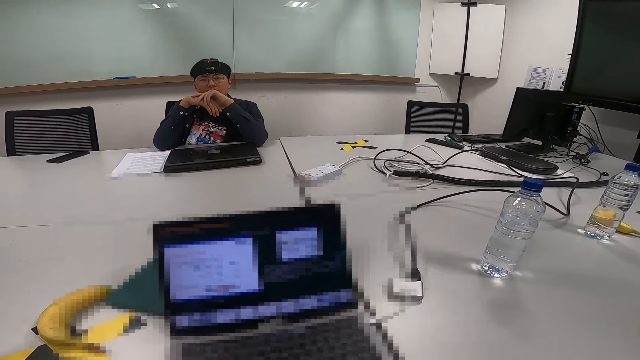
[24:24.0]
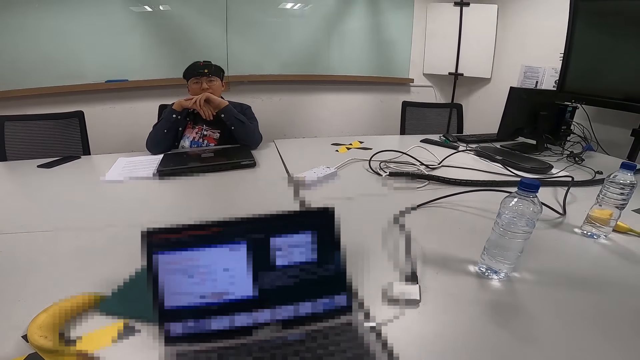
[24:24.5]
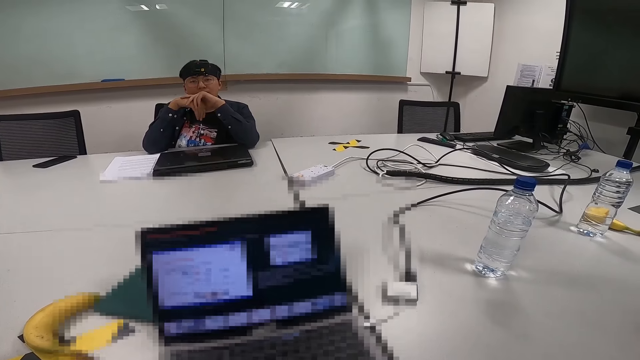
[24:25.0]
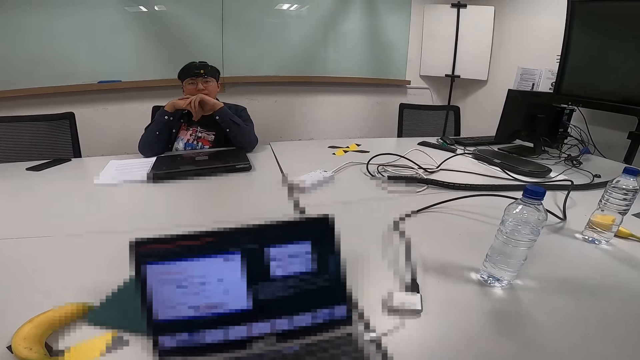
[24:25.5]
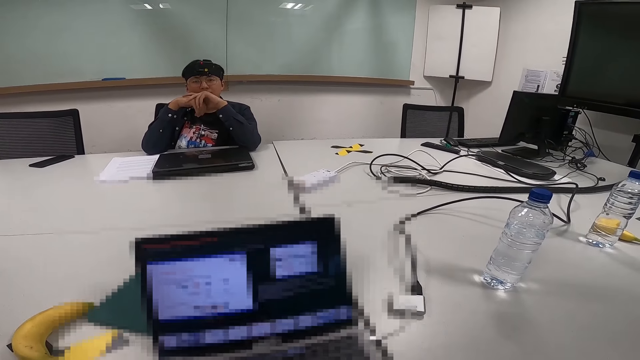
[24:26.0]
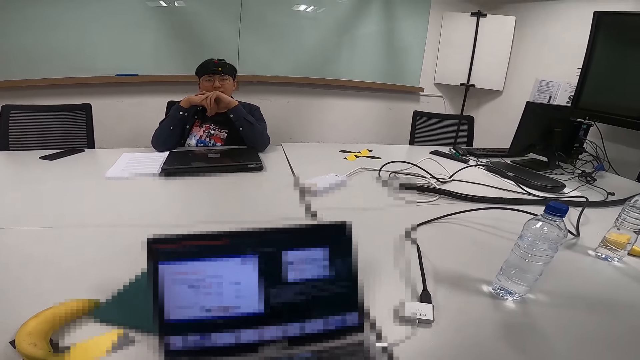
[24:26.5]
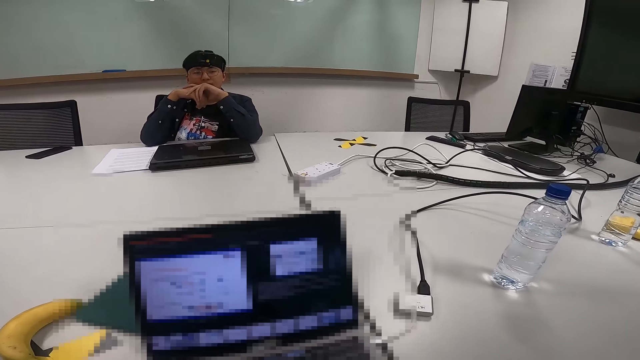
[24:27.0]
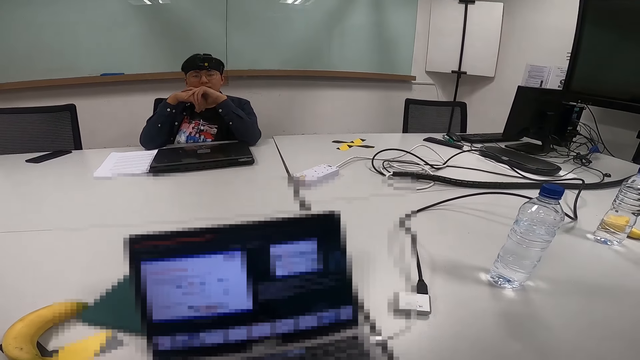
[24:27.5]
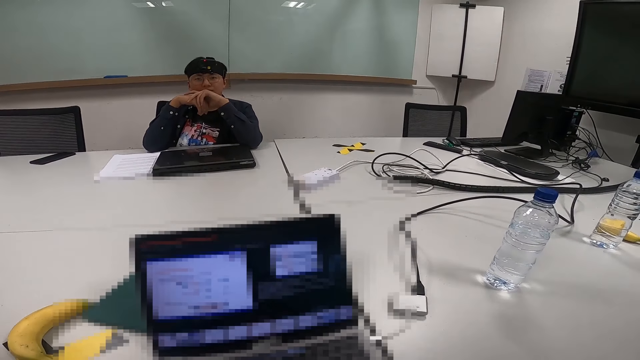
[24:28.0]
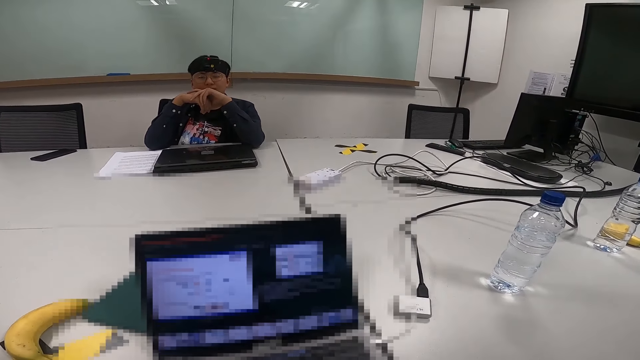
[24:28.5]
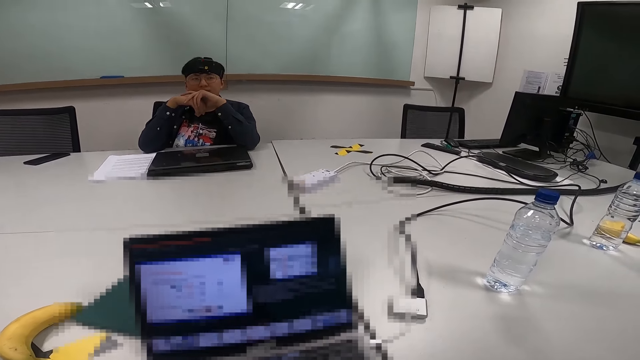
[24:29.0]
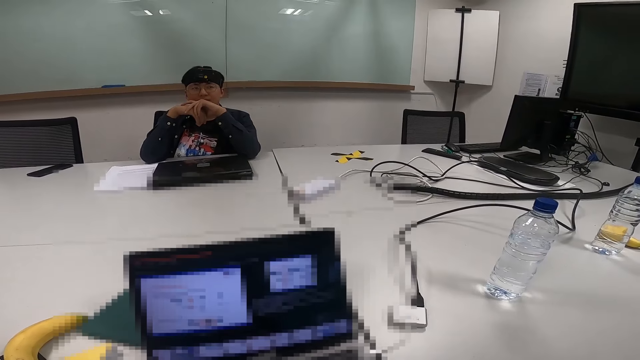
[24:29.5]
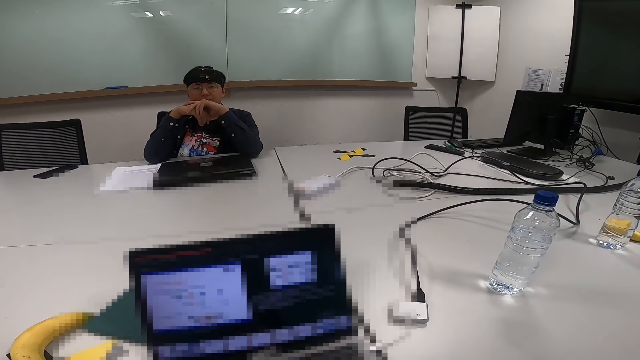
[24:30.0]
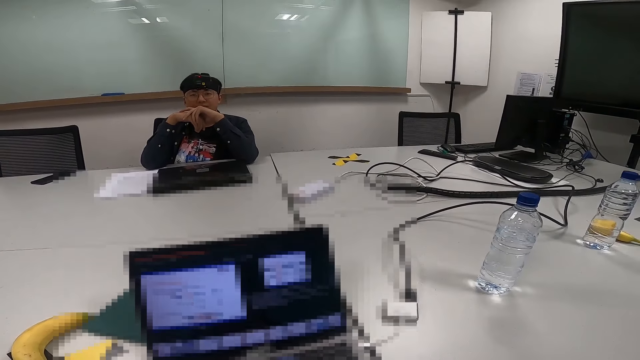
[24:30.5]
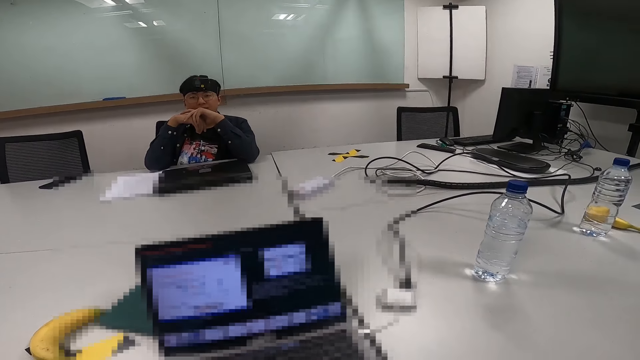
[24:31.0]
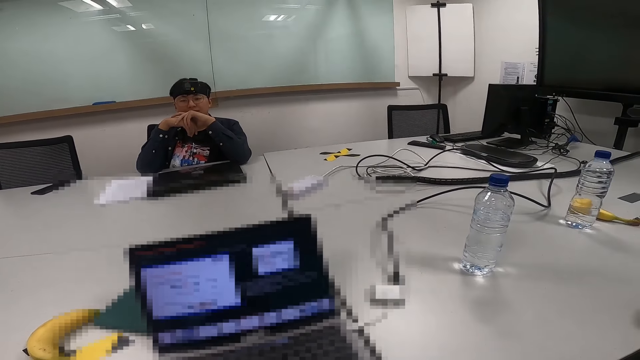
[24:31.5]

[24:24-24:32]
The camera wearer moves her hand.

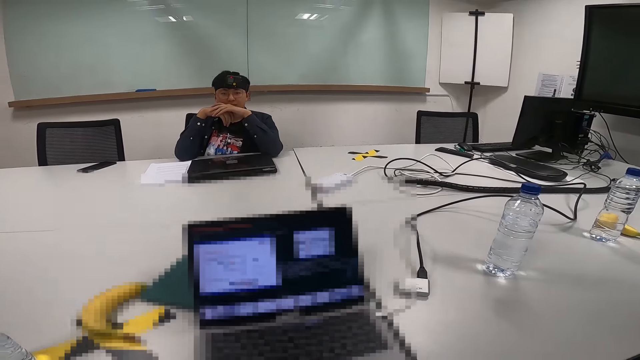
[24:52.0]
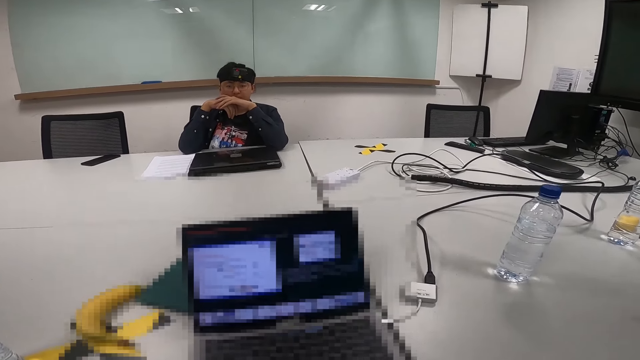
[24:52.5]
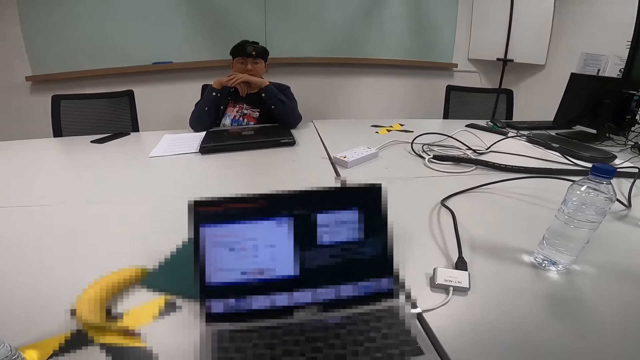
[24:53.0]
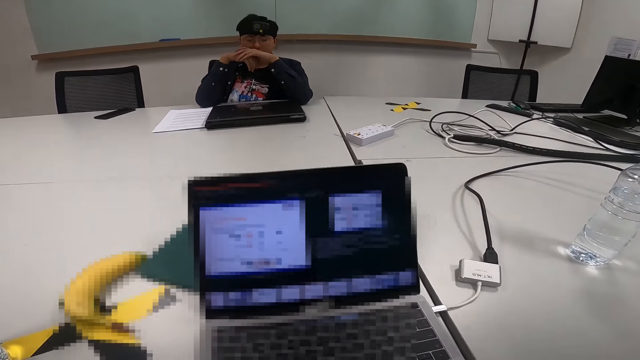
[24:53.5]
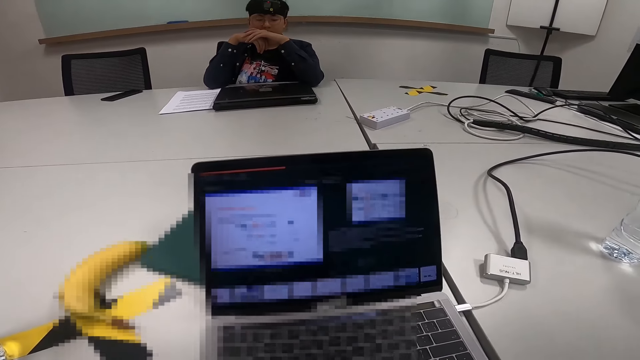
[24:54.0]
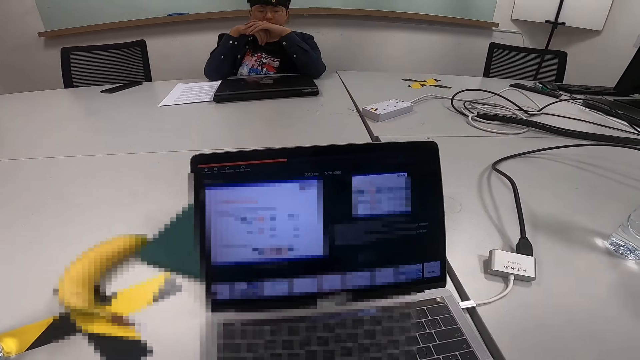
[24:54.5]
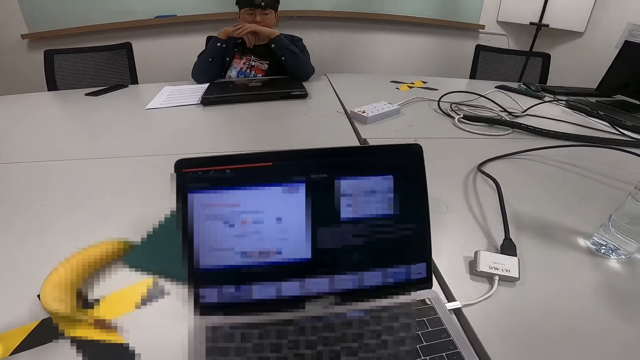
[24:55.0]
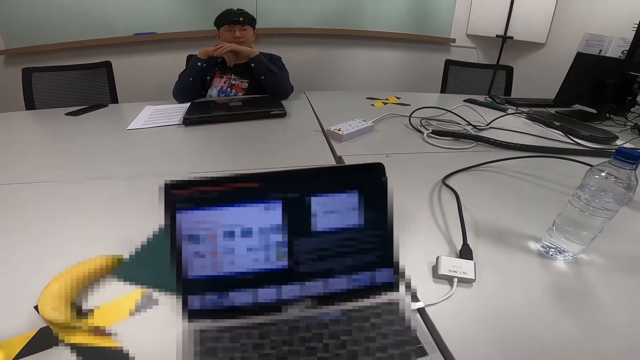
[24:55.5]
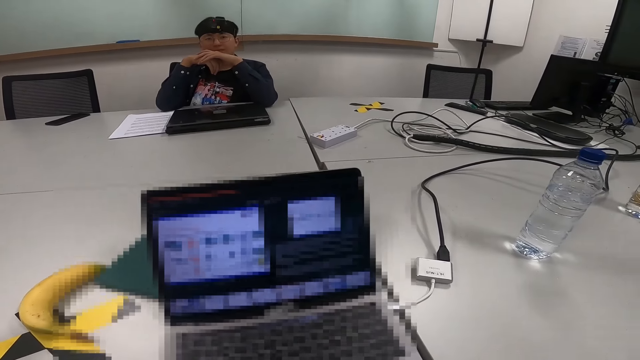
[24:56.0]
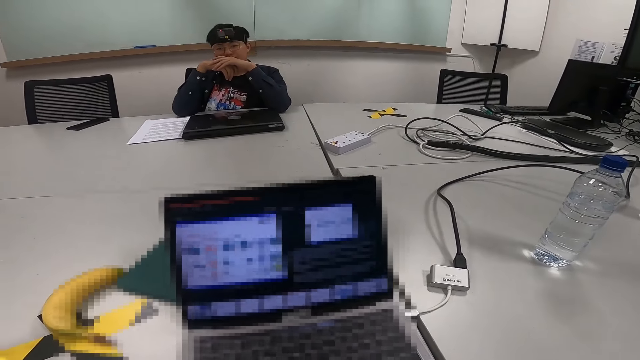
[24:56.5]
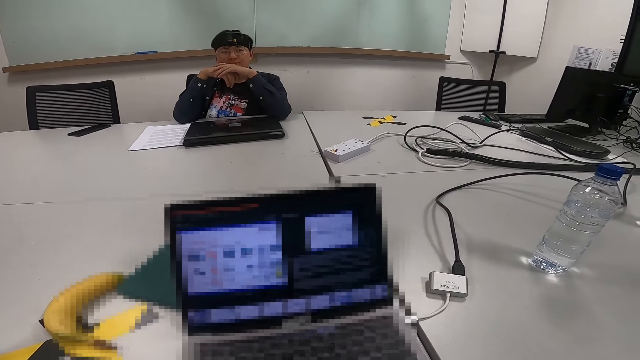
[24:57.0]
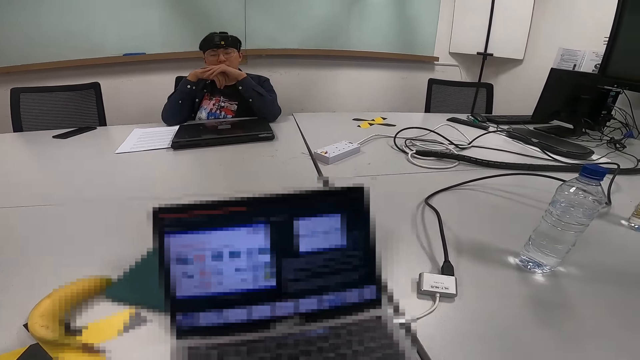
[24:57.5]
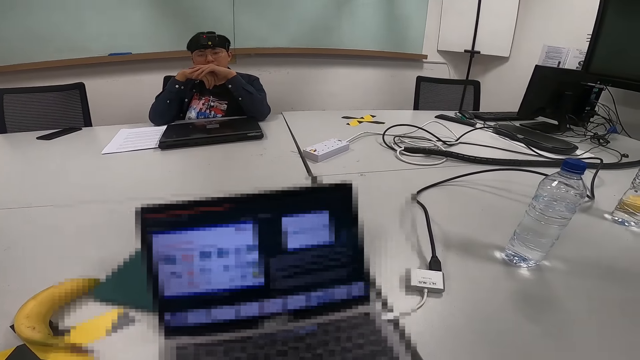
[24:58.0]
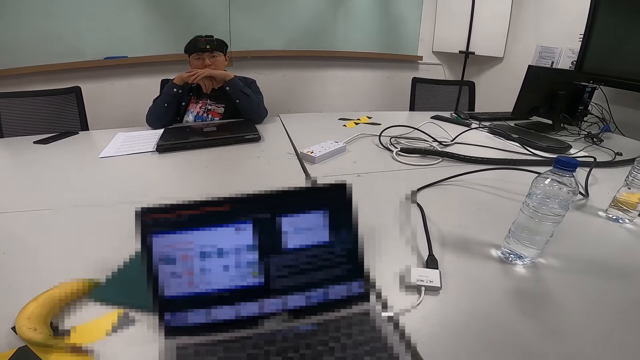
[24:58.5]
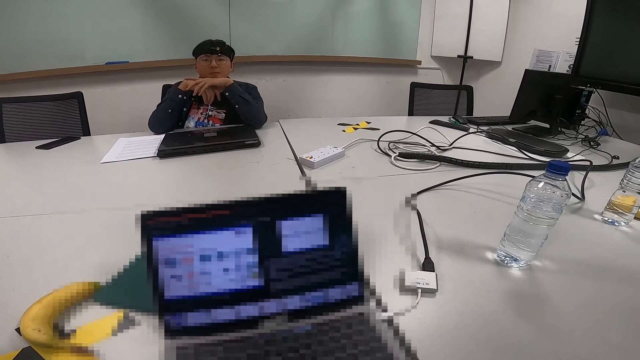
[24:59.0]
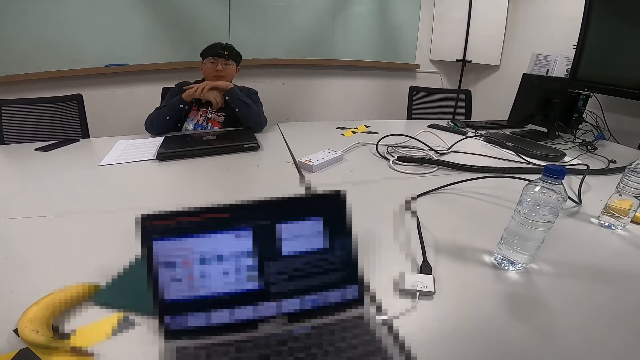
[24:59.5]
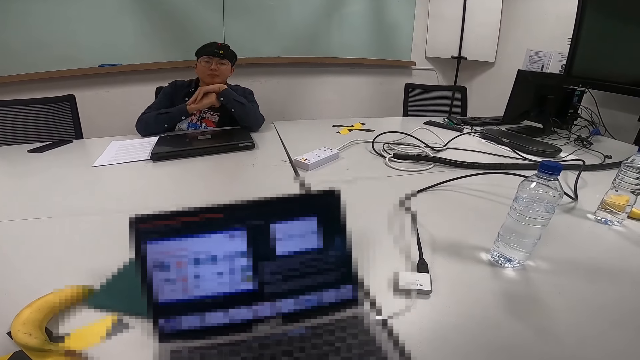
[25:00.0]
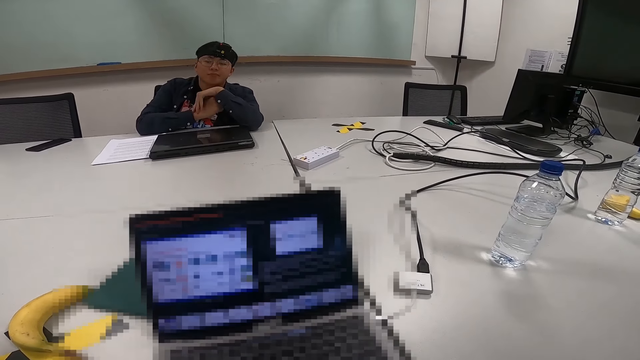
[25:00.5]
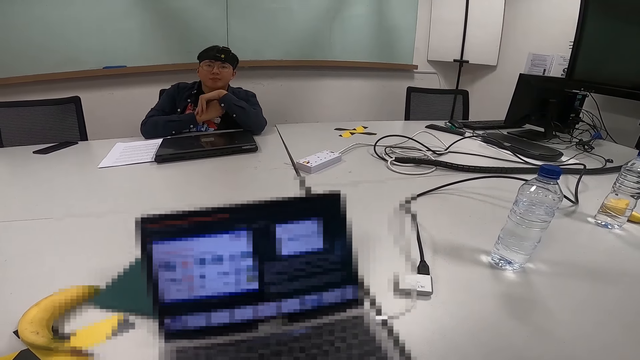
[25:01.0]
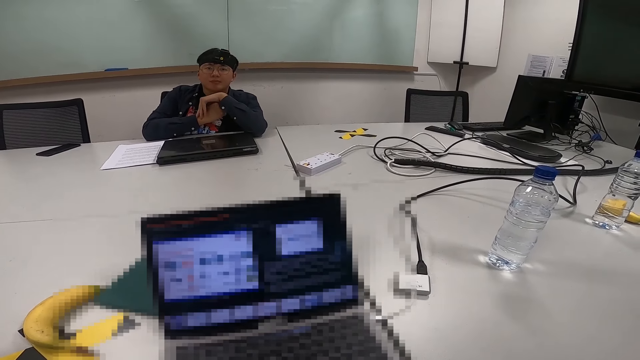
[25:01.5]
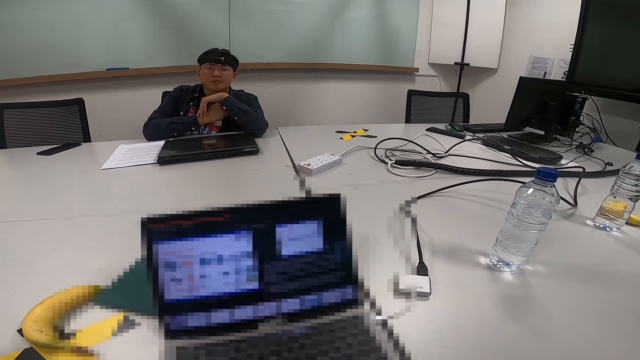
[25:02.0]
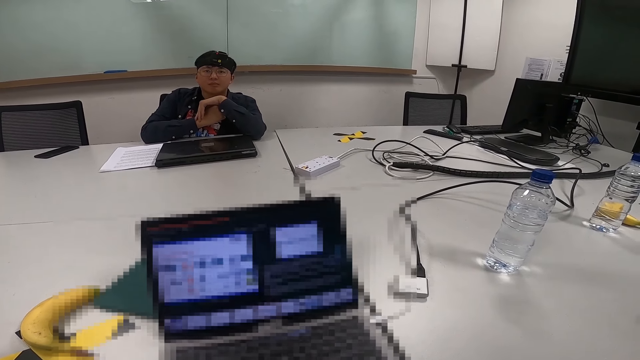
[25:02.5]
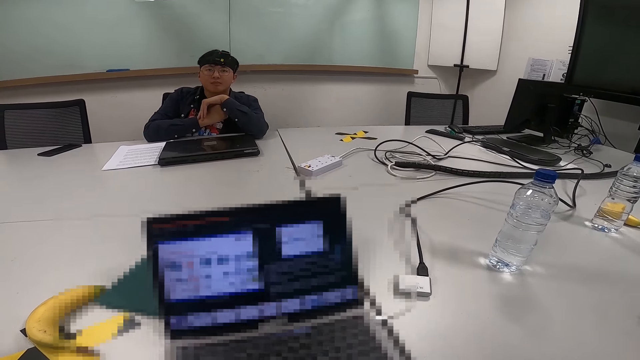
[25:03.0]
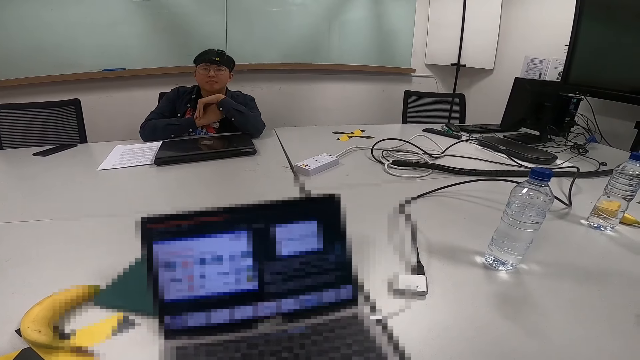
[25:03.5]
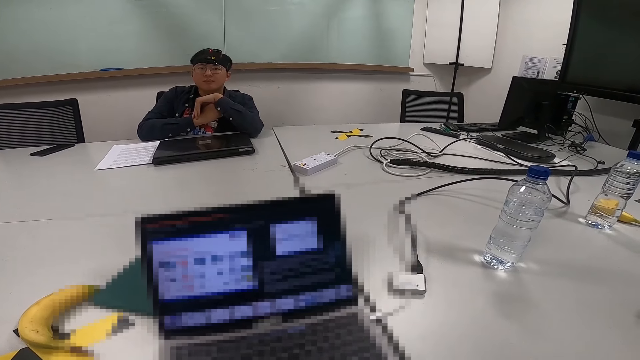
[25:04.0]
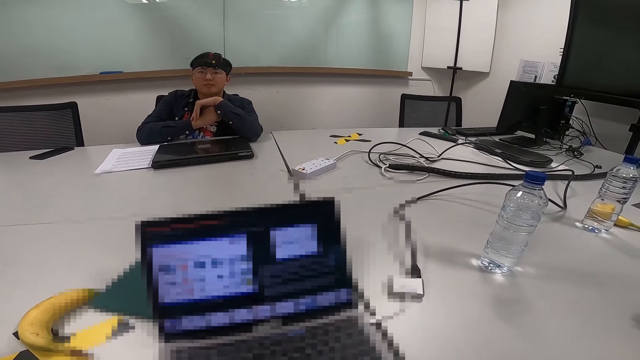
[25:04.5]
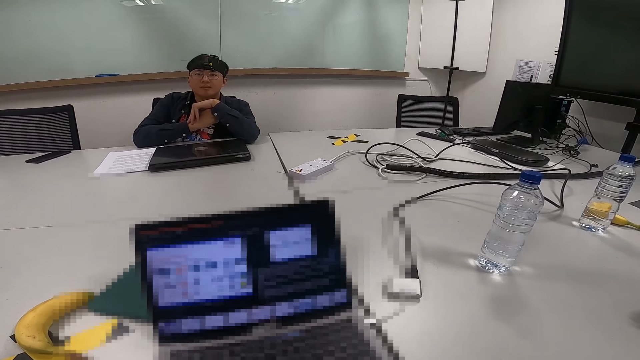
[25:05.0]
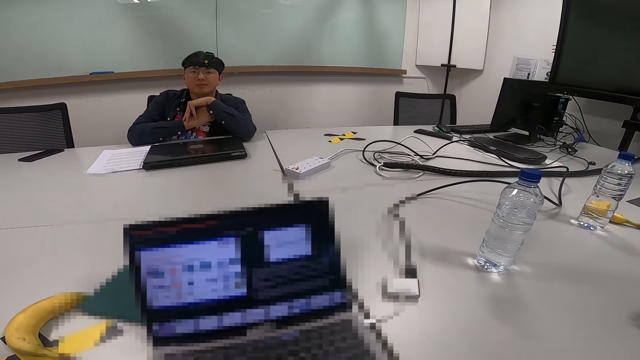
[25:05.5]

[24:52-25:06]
The camera wearer moves the document to another page. A man moves his hand.
